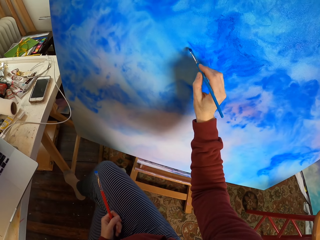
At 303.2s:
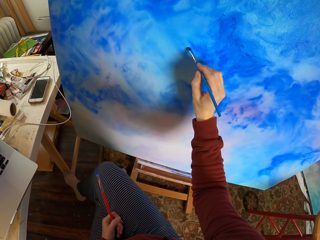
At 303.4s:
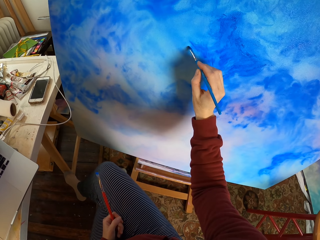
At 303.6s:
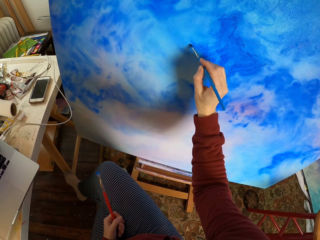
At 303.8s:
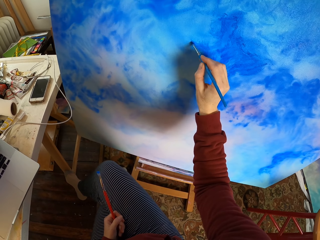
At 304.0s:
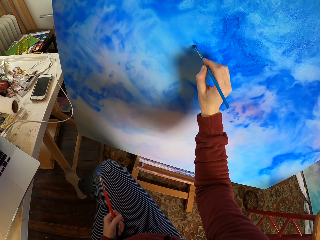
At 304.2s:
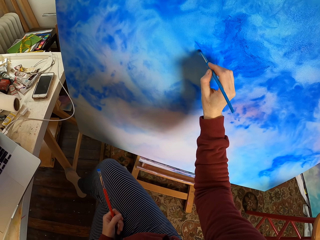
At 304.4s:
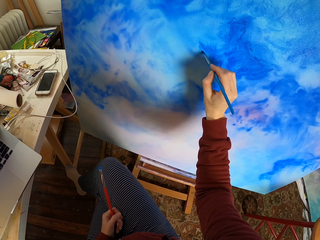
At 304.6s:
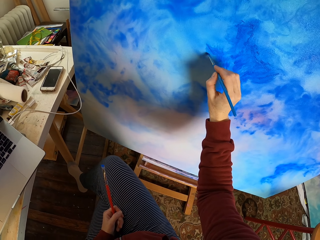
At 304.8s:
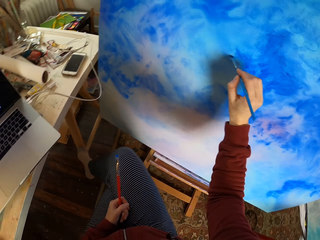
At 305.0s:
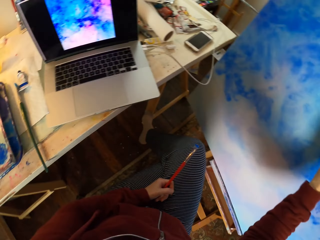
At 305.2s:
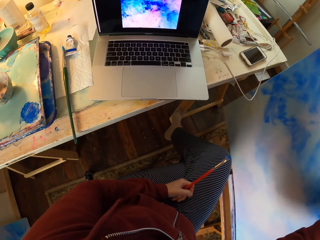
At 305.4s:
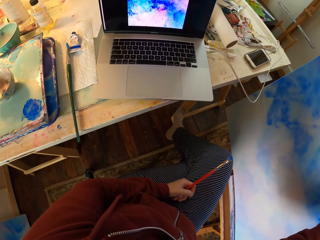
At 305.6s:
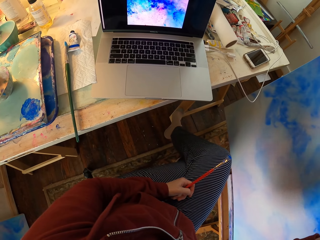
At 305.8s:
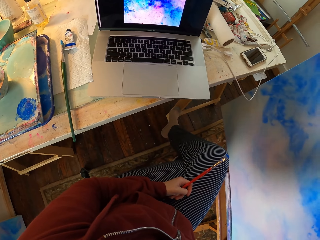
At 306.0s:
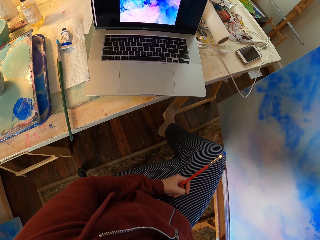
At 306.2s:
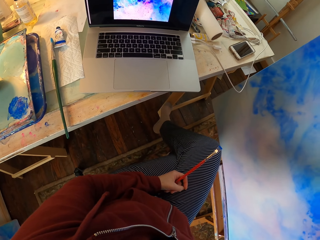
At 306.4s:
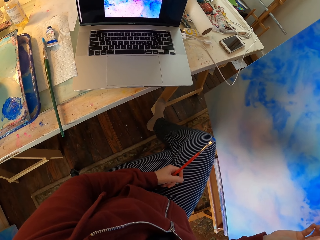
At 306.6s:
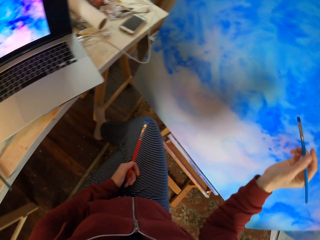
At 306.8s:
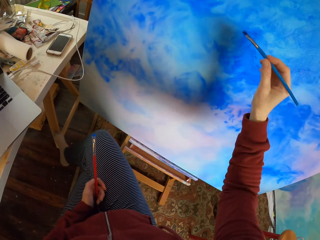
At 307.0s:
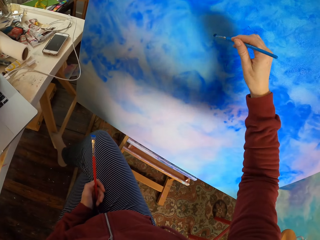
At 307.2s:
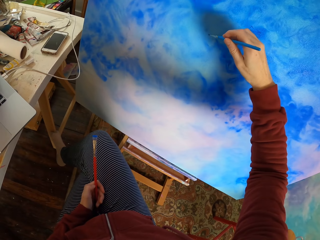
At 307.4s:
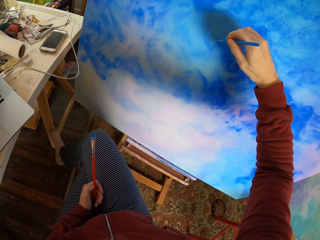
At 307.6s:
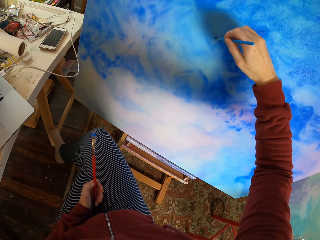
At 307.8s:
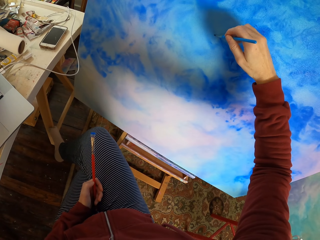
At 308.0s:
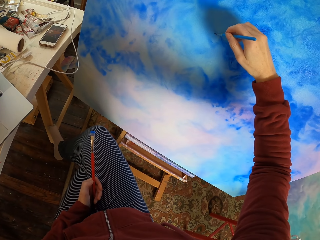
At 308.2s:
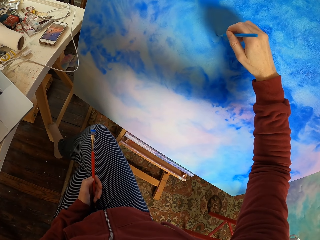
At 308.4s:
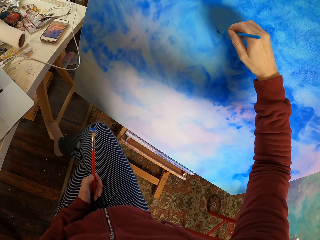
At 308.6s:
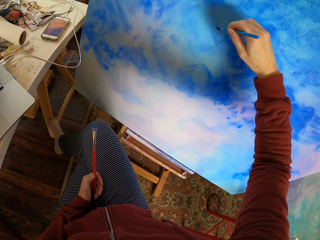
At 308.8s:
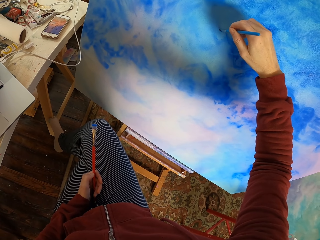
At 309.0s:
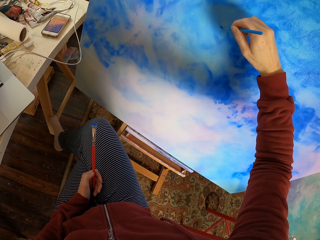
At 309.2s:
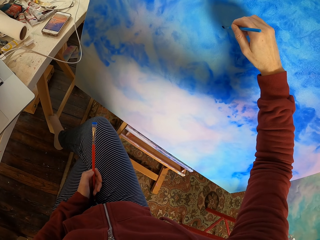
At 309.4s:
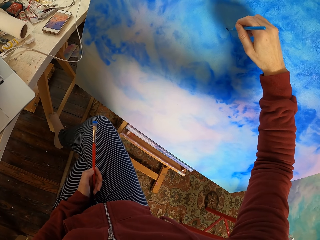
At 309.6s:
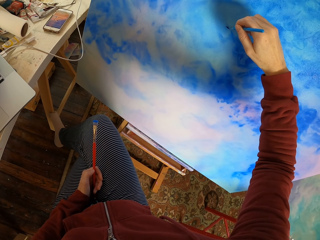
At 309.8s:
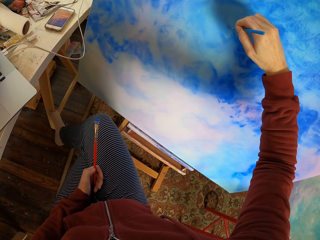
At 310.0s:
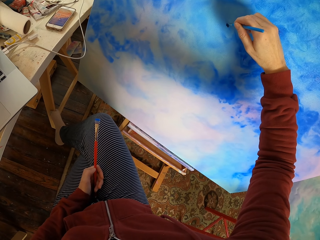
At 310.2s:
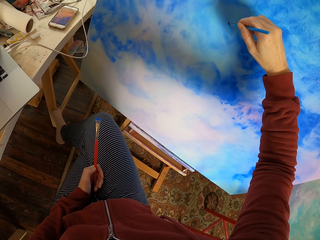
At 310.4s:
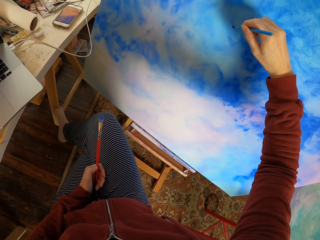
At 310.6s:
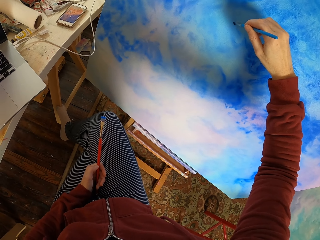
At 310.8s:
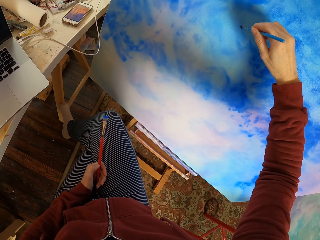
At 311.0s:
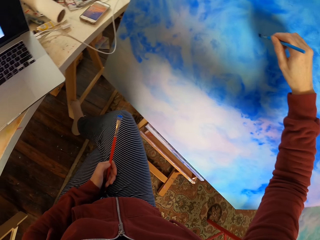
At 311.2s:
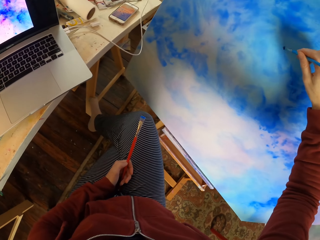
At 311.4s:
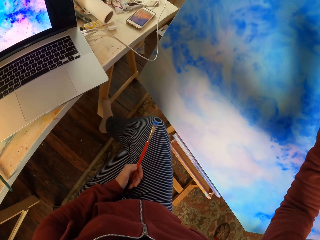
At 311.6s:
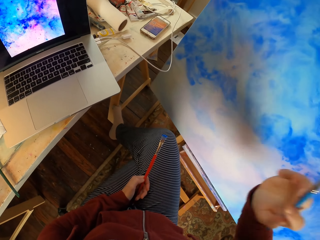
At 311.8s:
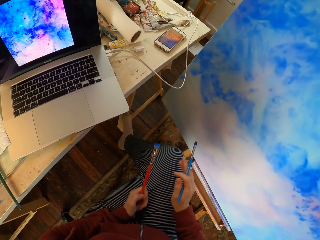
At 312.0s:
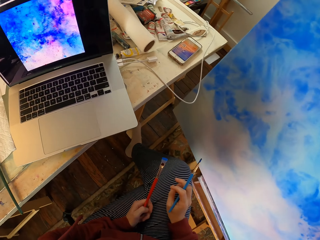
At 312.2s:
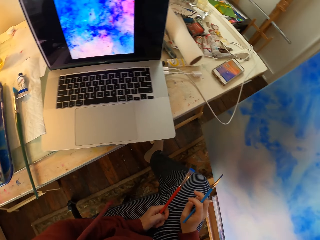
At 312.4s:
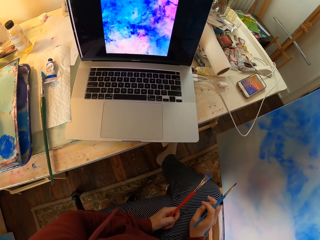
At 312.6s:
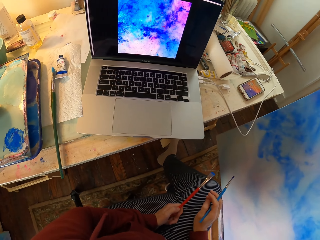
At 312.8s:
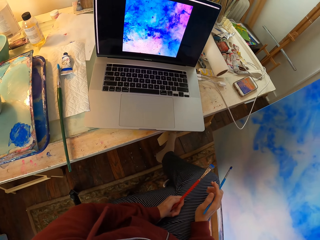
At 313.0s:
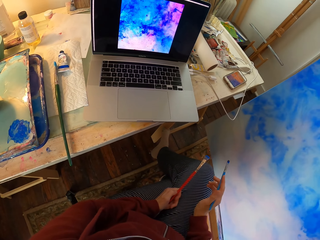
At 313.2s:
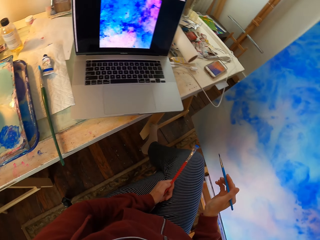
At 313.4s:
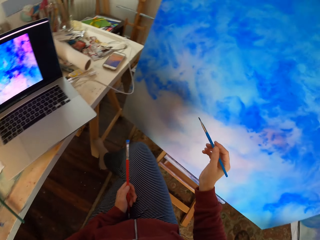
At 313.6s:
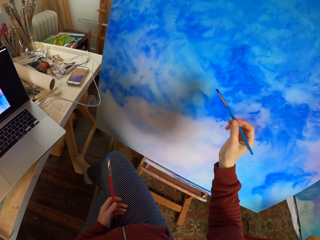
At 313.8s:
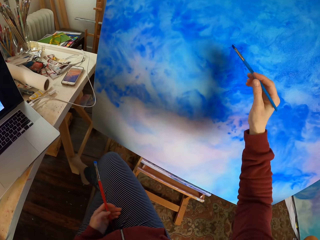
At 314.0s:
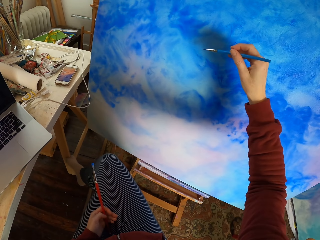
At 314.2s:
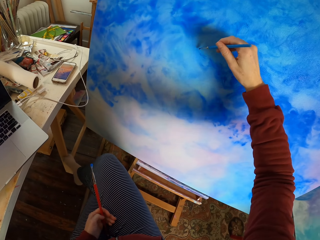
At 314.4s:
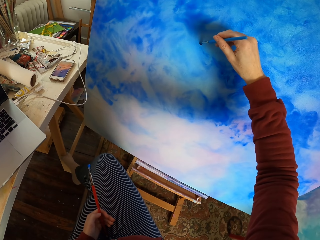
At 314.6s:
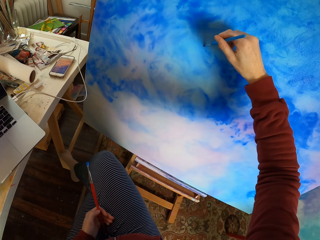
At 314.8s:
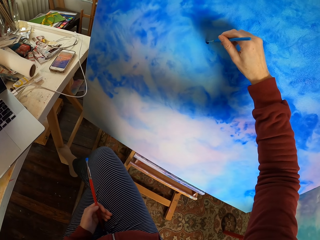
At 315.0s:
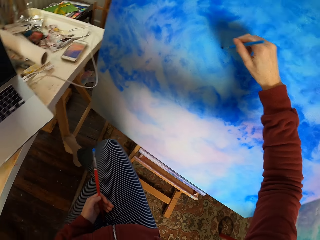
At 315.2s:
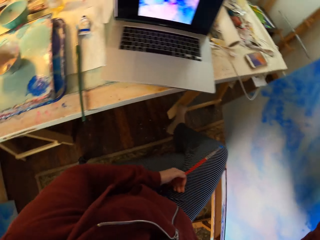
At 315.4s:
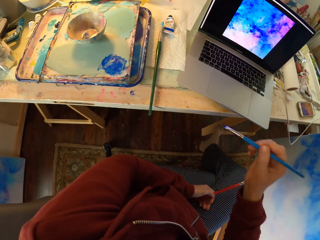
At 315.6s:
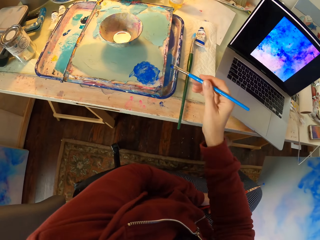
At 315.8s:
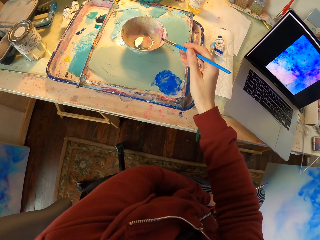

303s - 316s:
The camera wearer paints on a canvas board. They look at the laptop. They paint on the canvas board. They look at the laptop. They paint on the canvas board.

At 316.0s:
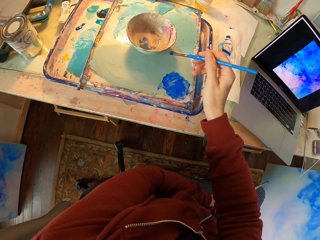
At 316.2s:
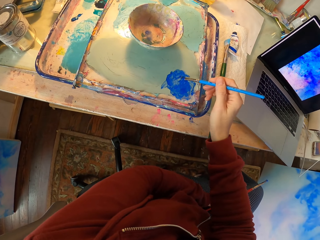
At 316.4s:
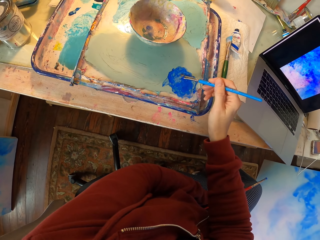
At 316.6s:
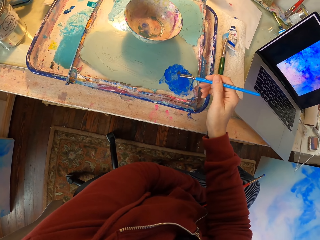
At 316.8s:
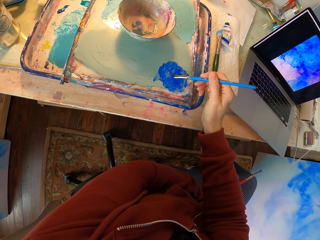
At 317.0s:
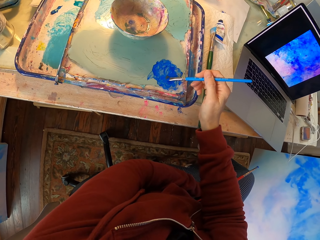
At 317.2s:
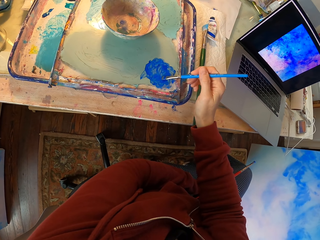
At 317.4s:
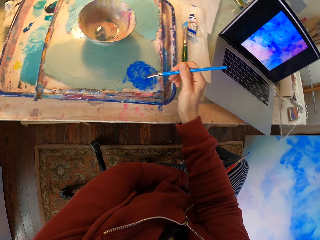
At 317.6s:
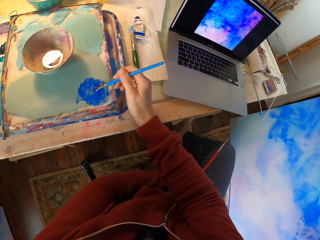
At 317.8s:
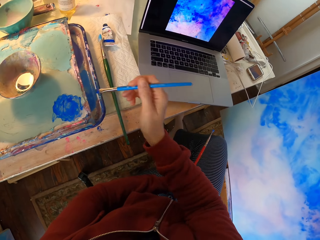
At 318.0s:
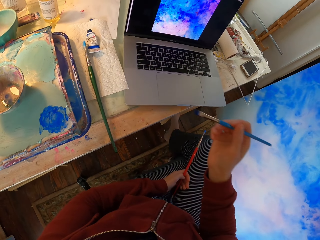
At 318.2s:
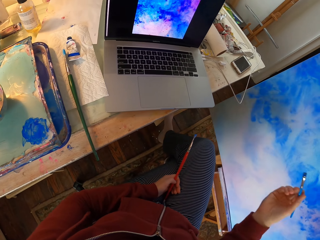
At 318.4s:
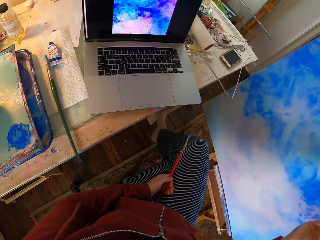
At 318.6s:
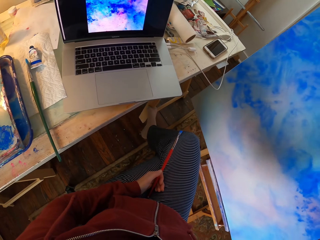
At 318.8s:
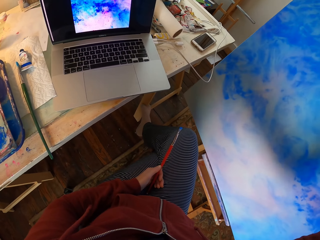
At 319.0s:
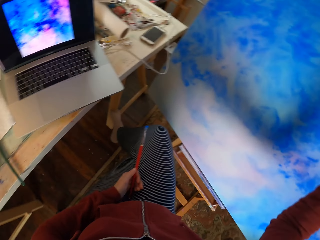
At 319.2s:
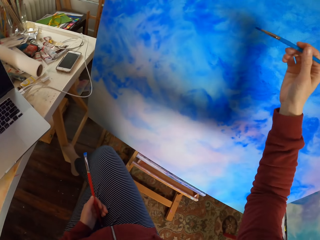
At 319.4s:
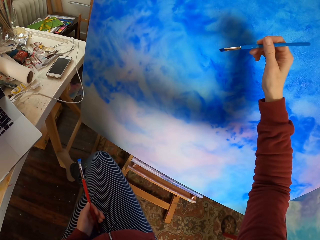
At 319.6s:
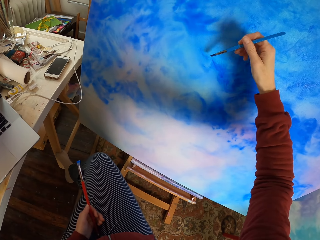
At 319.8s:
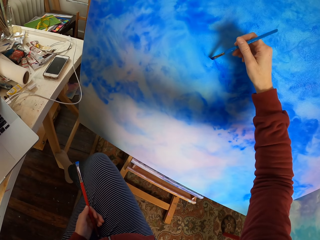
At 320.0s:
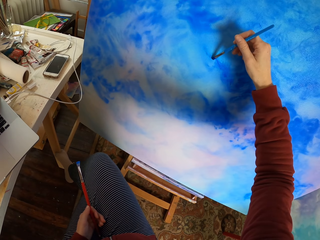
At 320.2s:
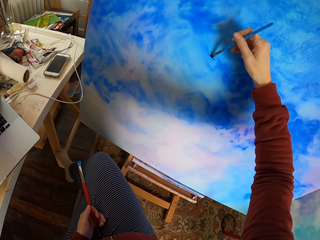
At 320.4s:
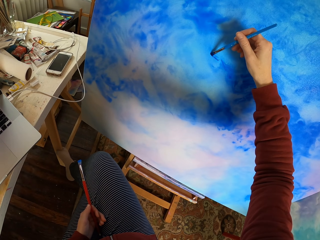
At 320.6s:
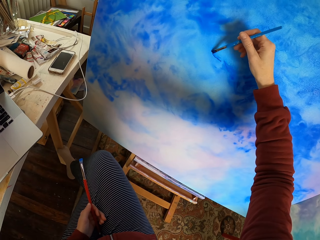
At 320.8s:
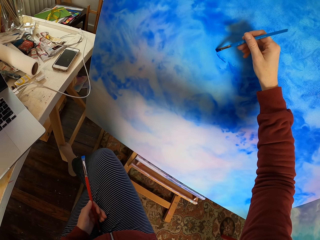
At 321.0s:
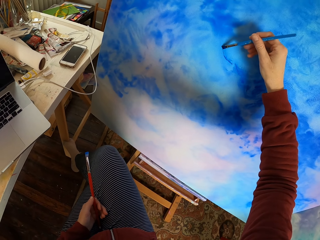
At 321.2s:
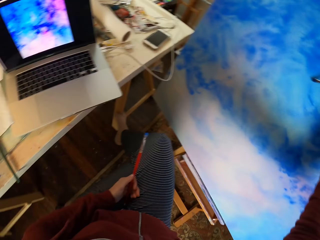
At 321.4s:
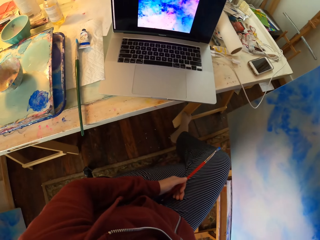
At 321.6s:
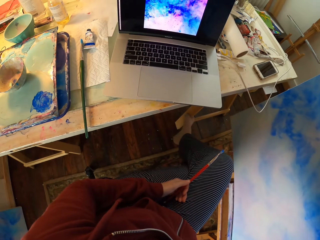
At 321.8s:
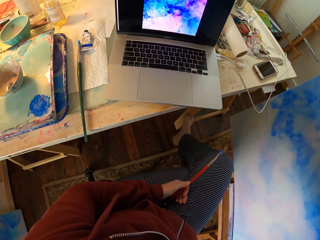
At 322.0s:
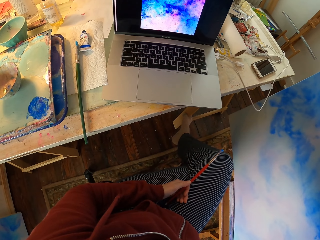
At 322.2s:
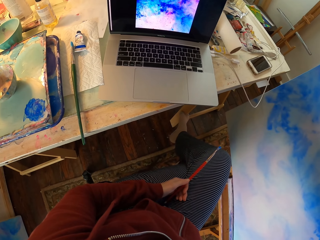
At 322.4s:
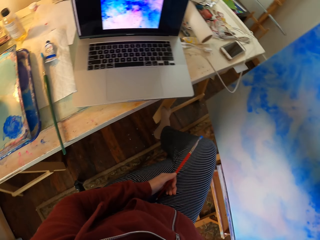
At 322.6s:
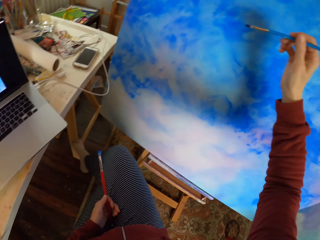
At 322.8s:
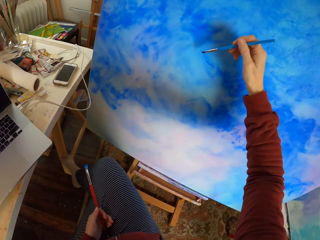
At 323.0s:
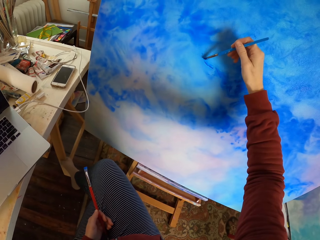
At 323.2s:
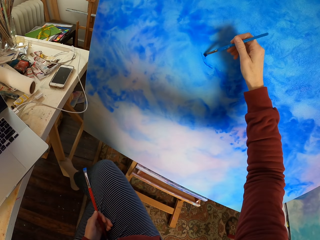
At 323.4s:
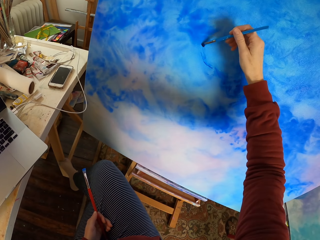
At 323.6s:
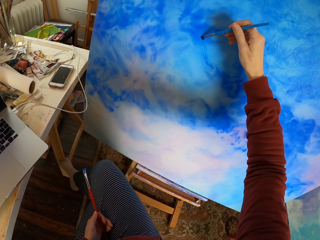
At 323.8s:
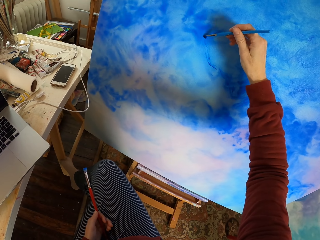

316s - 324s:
The camera wearer dips a brush in paint. They look at the laptop. They paint on a canvas board. They look at the laptop. They paint on the canvas board.
